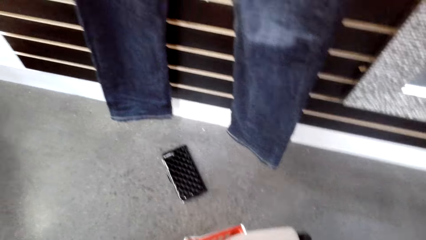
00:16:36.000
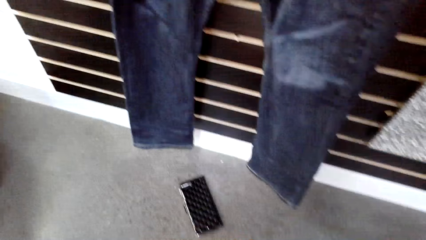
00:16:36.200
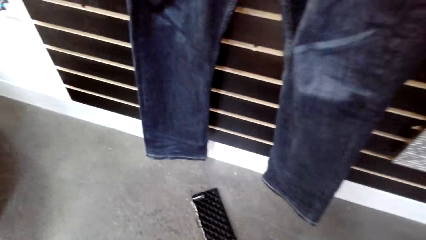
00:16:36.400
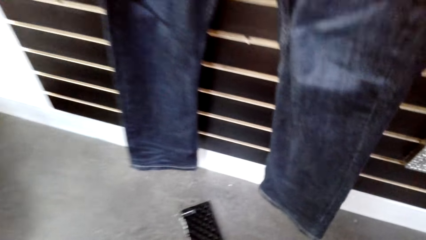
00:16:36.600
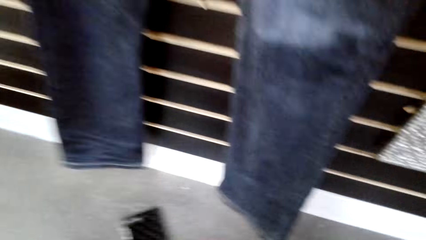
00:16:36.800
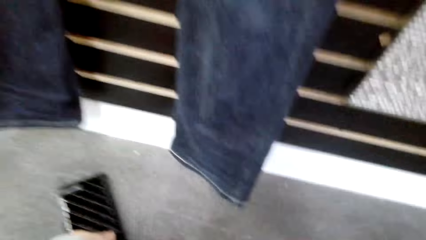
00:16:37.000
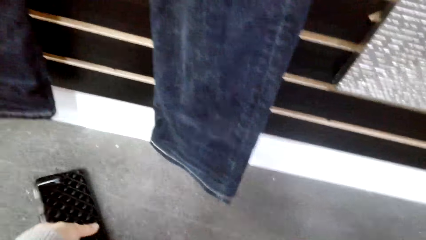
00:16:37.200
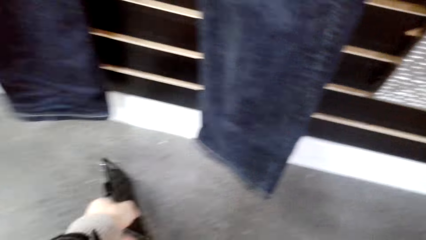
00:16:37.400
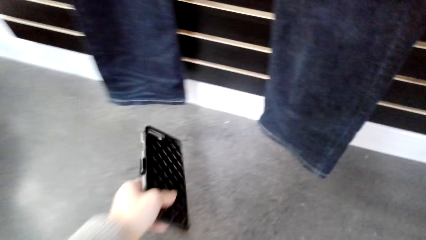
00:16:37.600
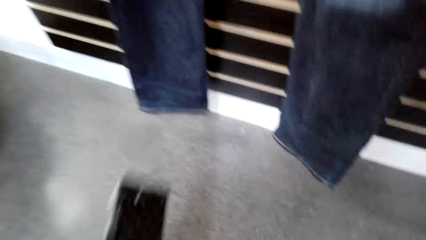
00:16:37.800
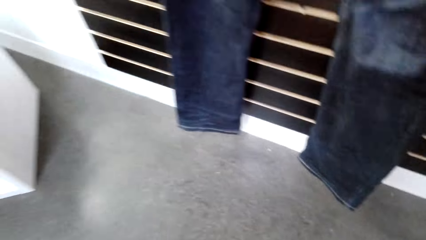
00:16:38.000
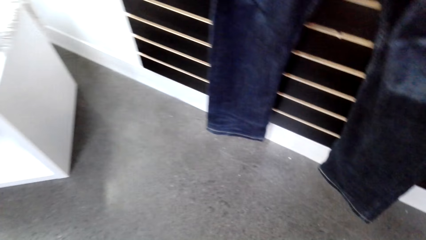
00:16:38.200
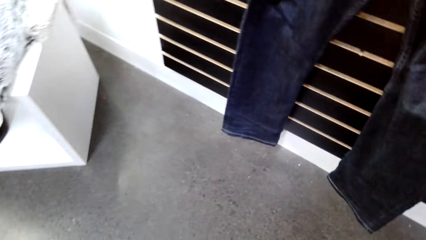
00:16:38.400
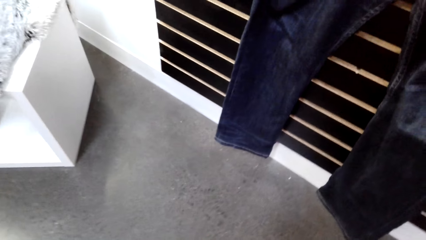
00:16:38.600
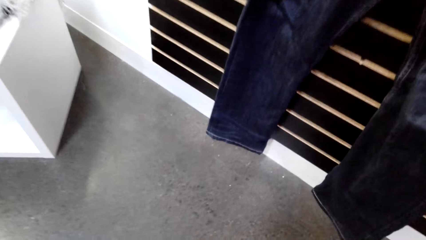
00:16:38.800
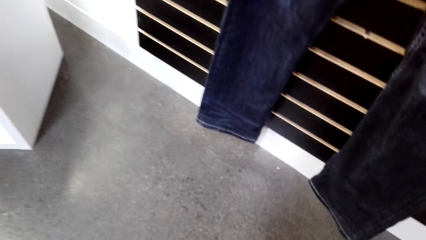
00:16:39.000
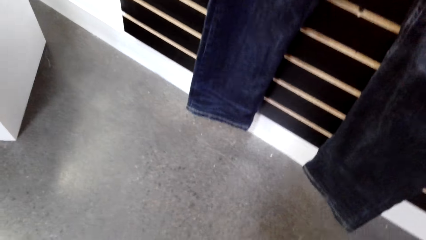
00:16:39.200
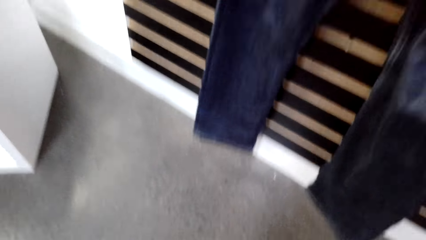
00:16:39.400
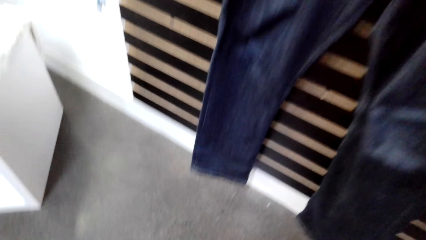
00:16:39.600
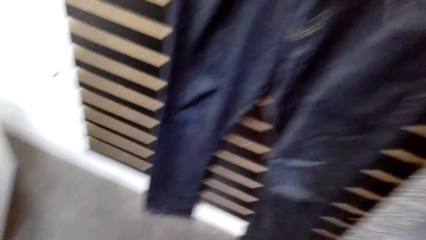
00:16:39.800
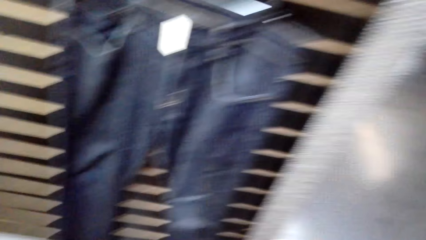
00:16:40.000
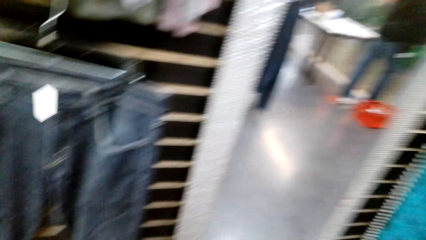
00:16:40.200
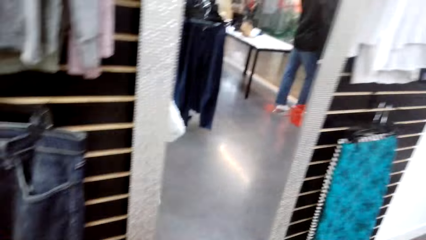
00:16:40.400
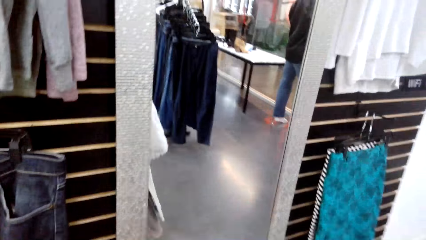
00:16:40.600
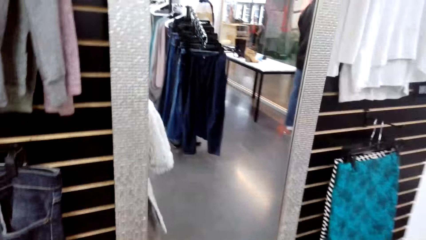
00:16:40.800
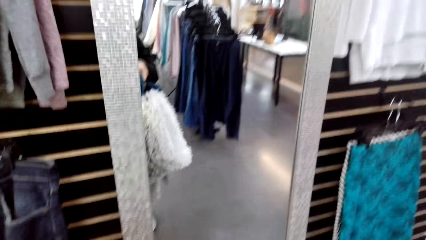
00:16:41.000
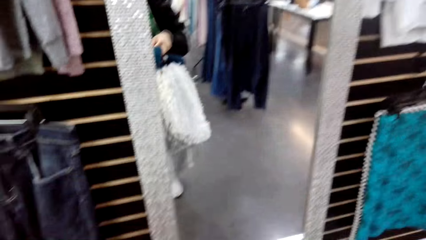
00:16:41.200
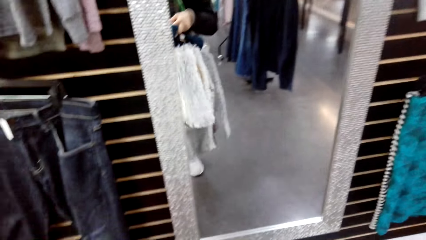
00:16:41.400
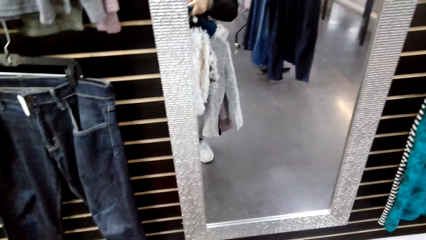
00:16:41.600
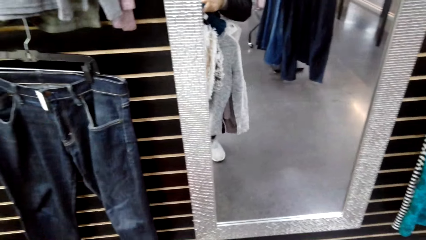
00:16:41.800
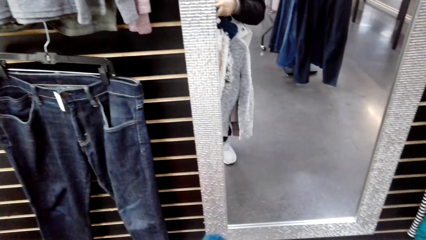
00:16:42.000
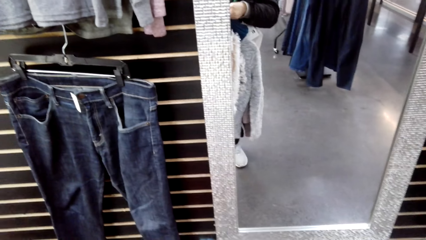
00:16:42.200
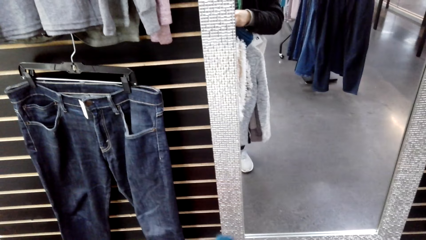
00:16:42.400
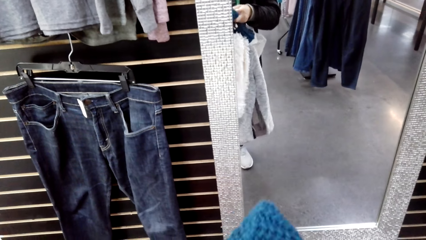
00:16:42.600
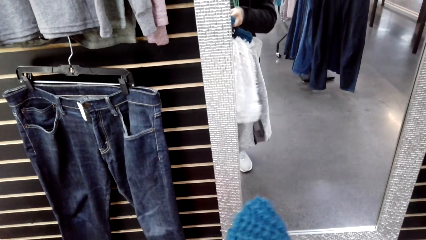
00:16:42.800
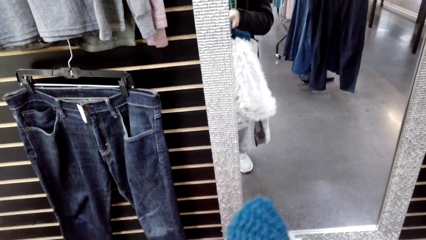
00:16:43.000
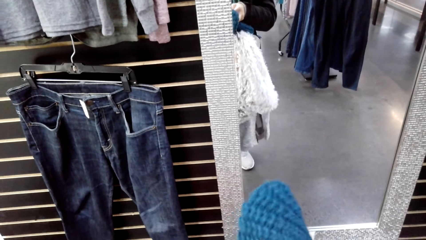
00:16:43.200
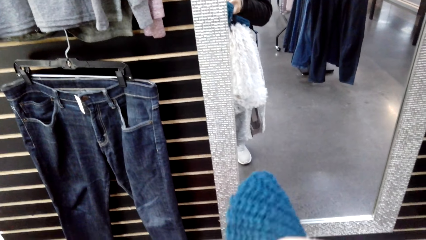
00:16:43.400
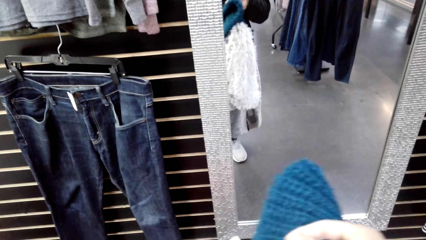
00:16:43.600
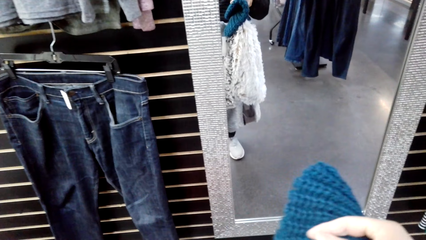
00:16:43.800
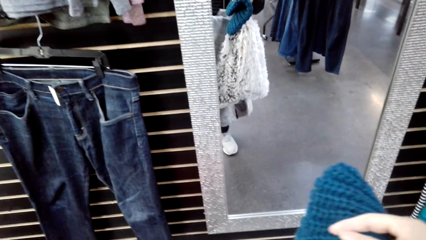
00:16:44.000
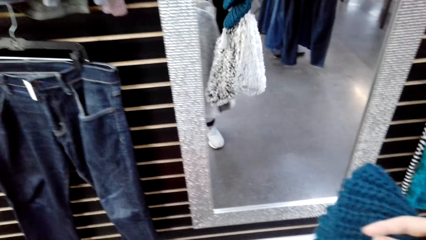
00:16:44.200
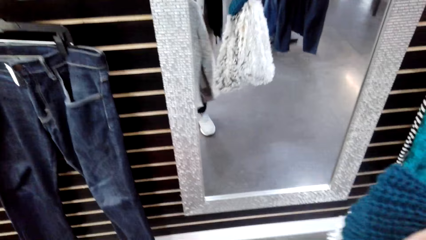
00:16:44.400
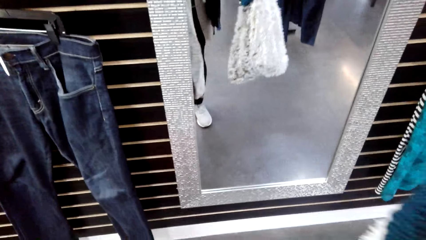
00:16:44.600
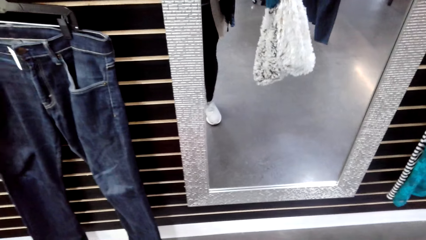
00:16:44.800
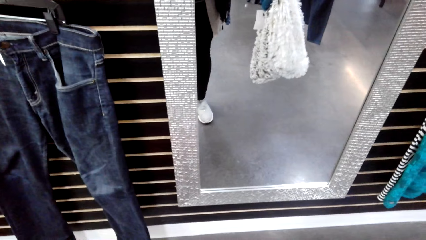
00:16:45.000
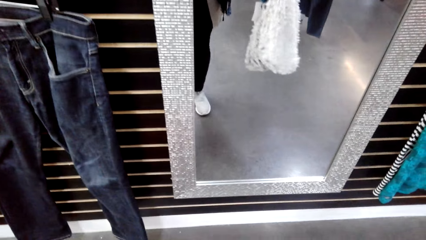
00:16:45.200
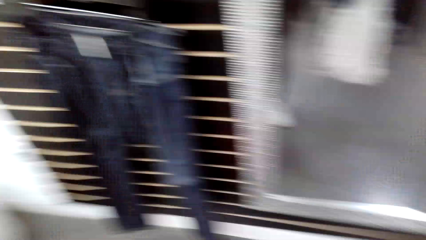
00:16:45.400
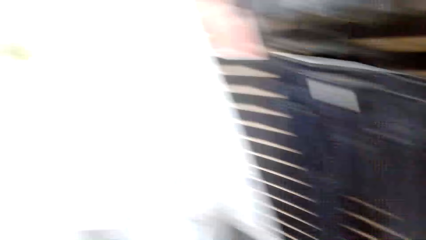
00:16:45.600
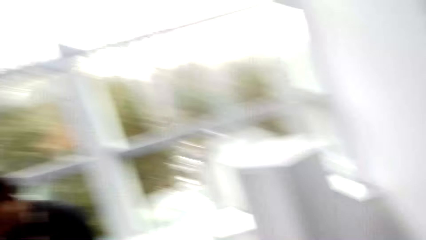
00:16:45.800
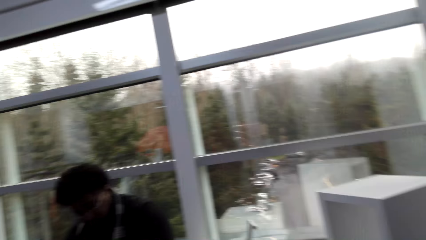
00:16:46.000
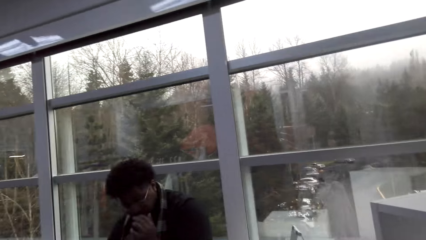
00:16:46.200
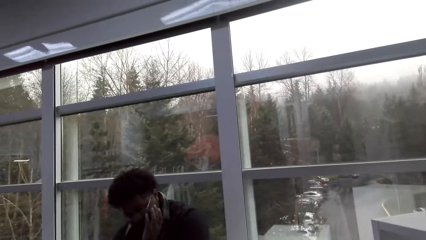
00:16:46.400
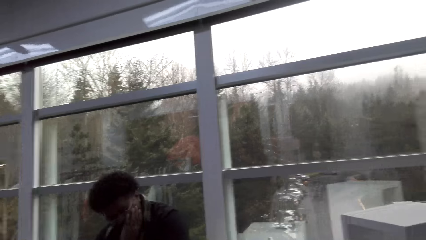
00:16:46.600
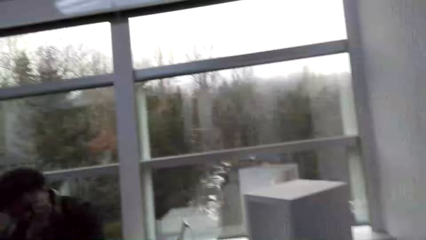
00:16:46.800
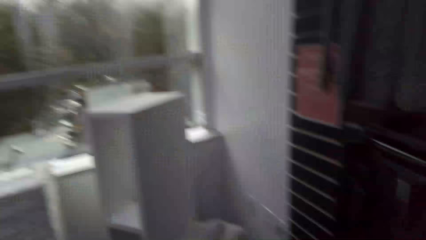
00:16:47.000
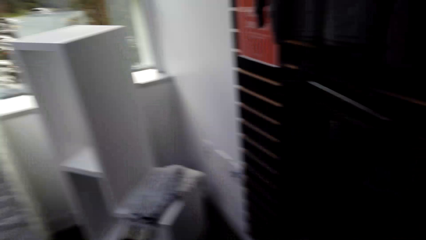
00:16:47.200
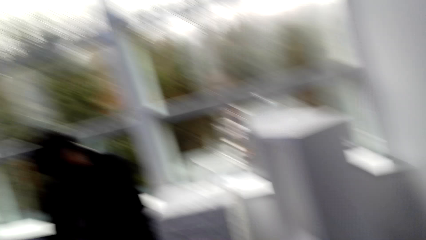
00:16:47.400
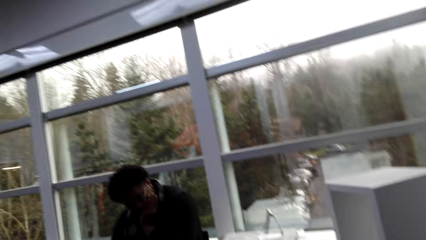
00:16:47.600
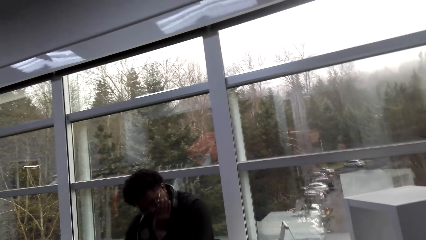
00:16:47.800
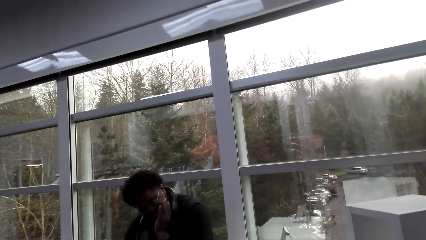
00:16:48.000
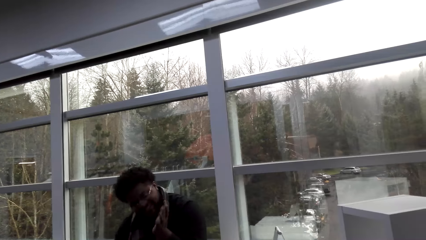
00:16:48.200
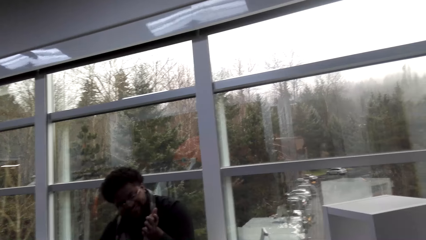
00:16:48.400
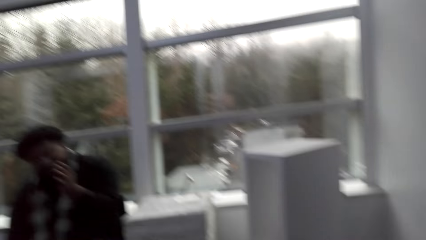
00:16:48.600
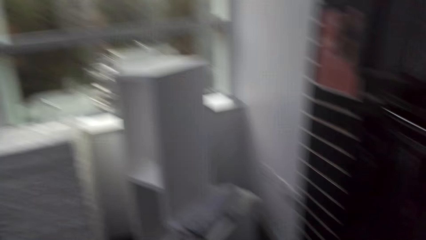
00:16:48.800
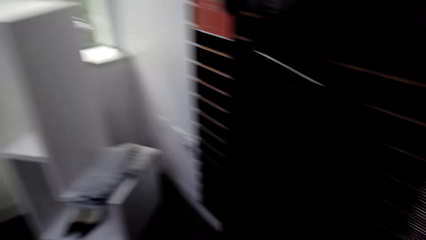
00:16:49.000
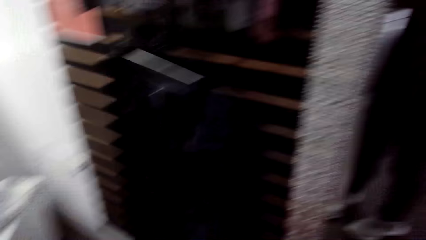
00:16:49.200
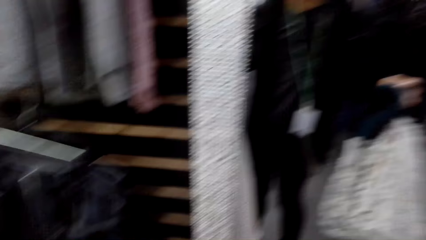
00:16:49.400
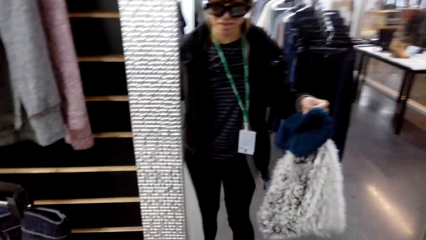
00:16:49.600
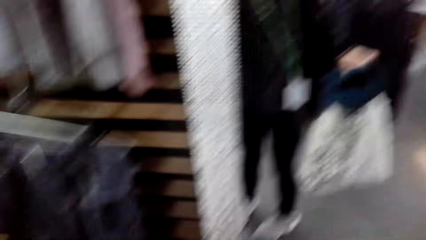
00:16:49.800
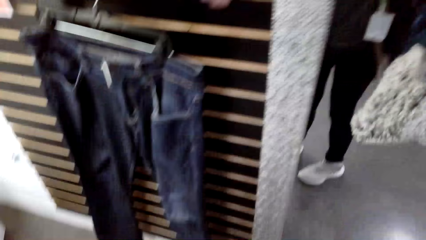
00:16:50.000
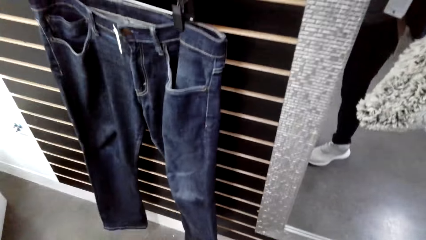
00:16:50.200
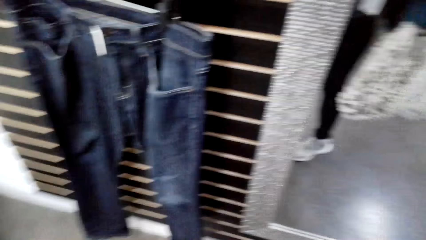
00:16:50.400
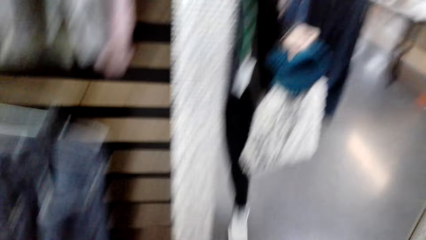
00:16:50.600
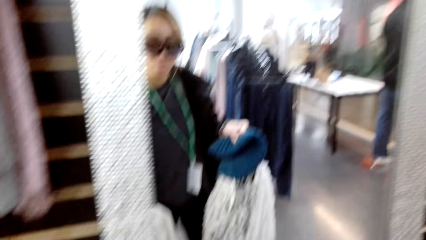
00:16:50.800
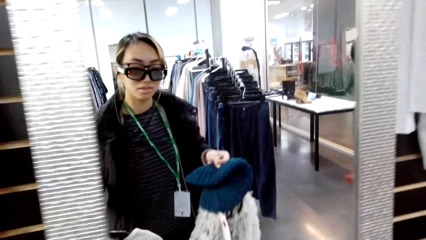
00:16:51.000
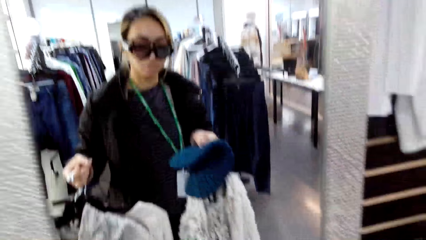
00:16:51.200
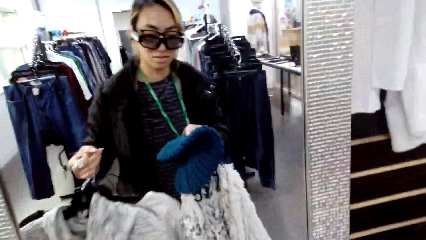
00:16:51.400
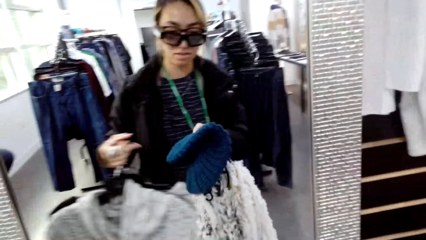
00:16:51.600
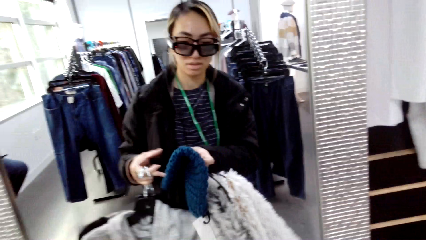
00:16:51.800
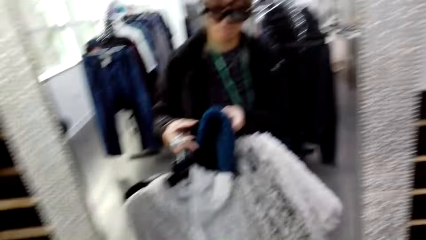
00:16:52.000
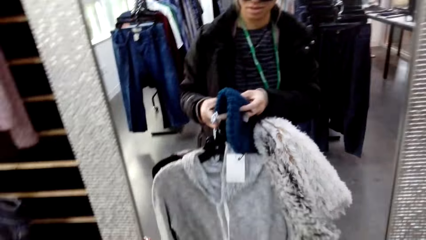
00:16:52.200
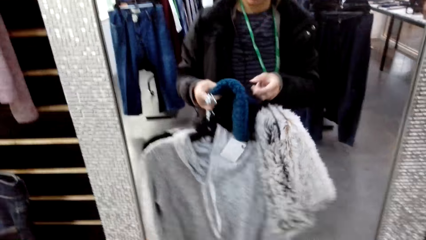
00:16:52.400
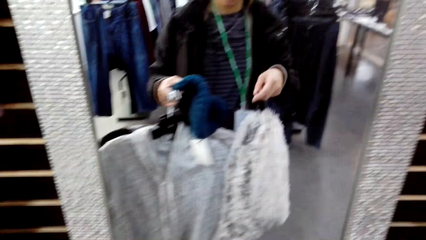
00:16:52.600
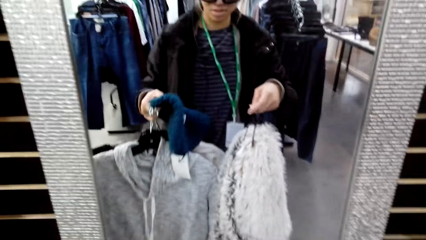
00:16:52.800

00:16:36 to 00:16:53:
The camera wearer picks up a purse. They look around. They converse with a man. The man converses with the camera wearer. The camera wearer converses with the man. The man converses with the camera wearer. The camera wearer looks at the mirror.
